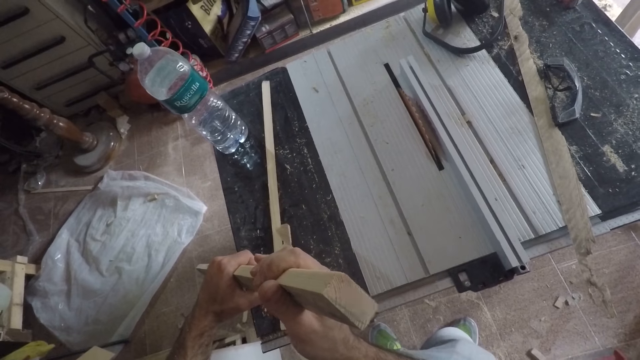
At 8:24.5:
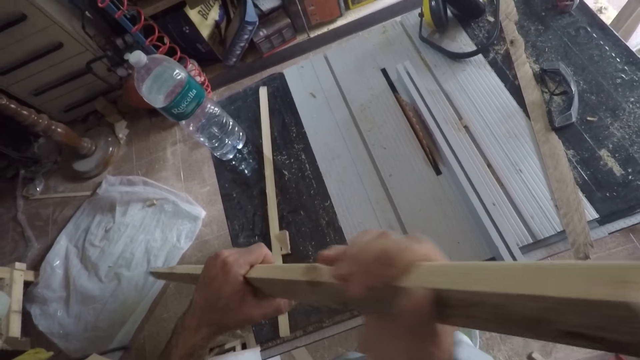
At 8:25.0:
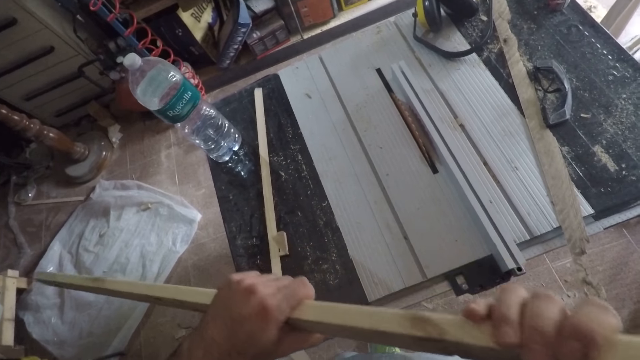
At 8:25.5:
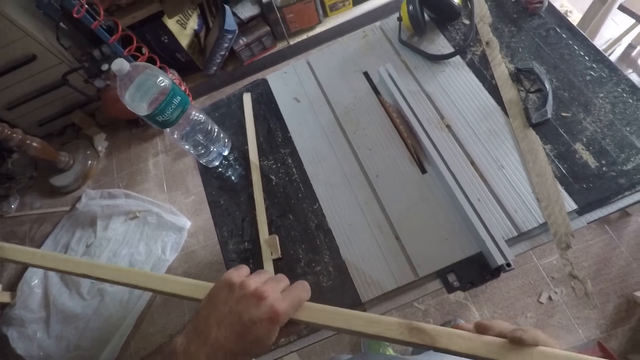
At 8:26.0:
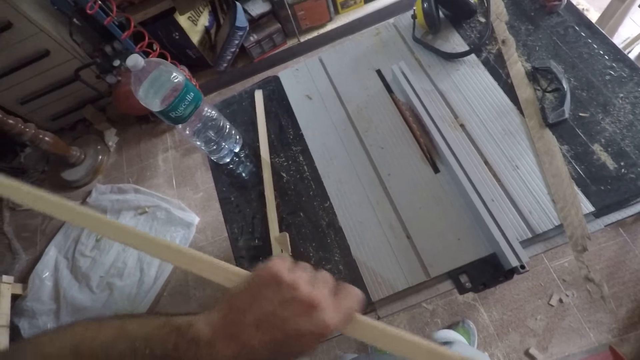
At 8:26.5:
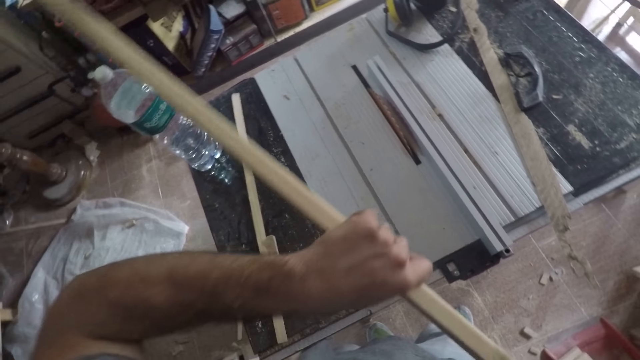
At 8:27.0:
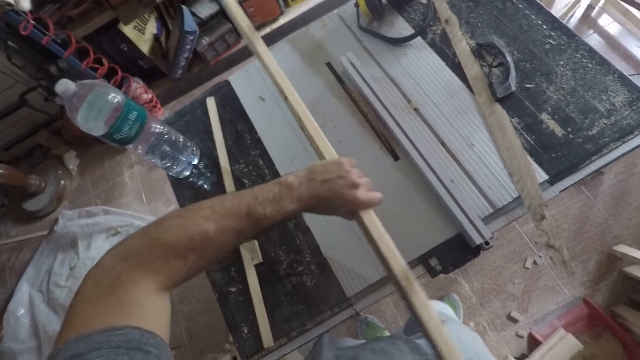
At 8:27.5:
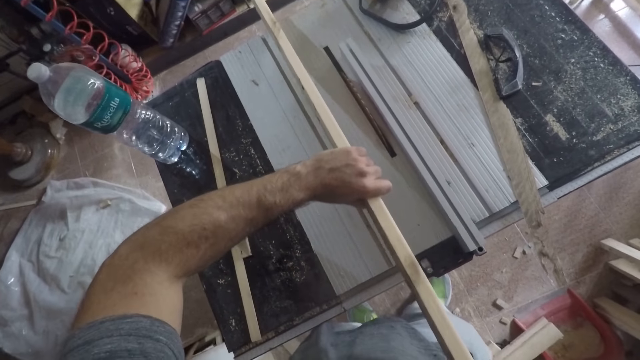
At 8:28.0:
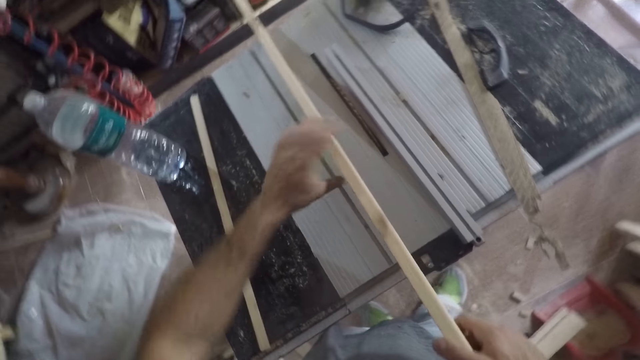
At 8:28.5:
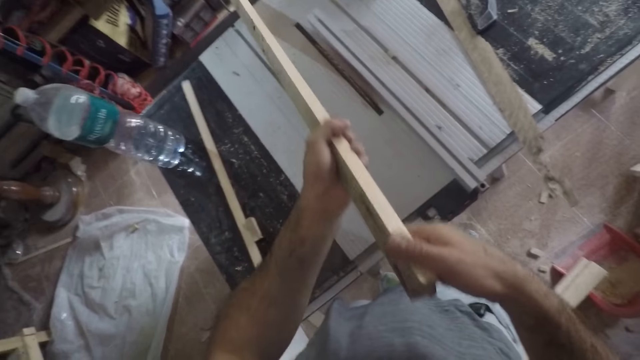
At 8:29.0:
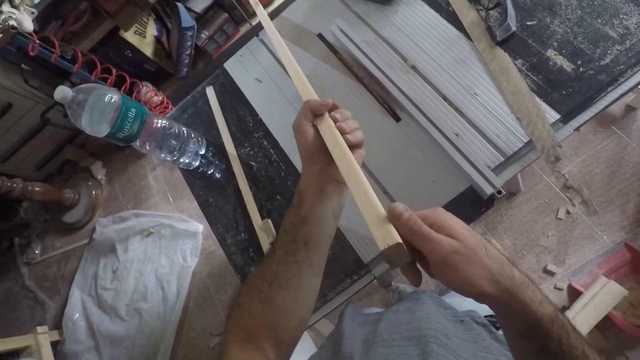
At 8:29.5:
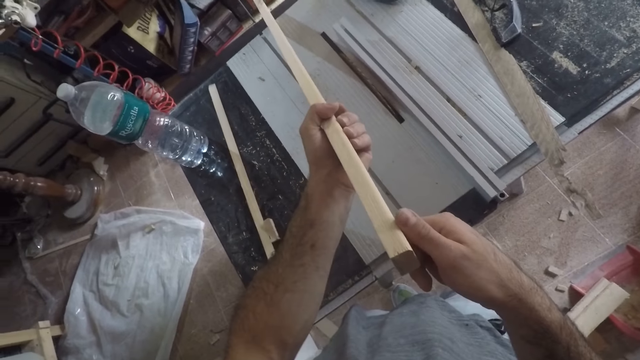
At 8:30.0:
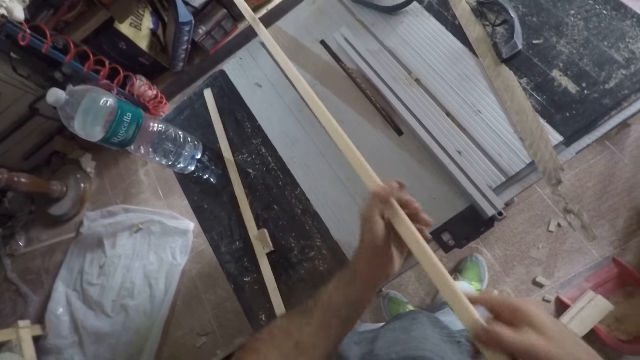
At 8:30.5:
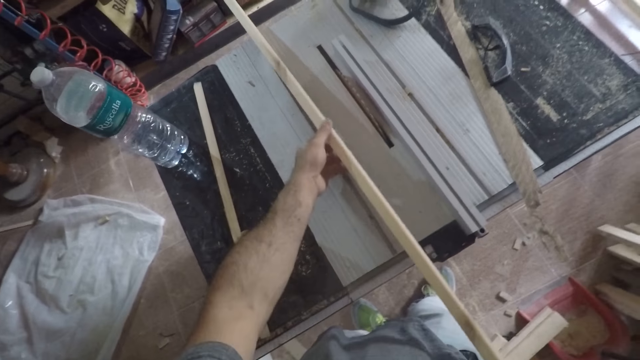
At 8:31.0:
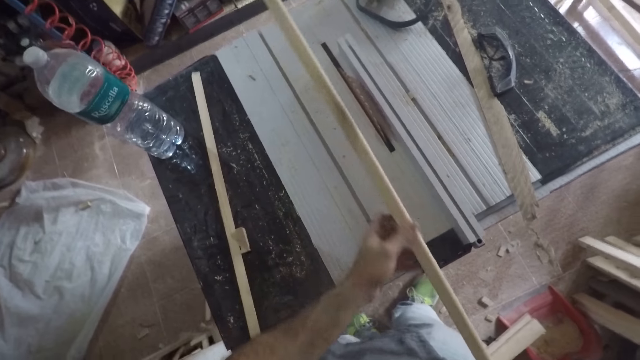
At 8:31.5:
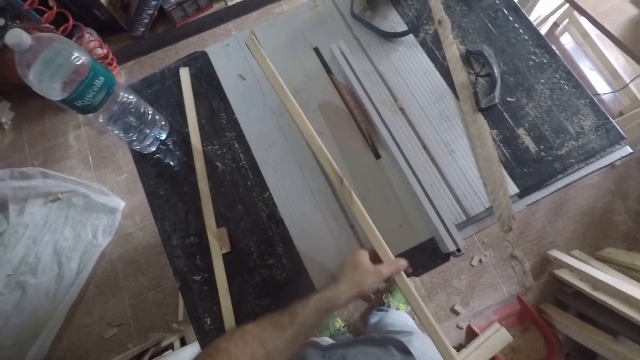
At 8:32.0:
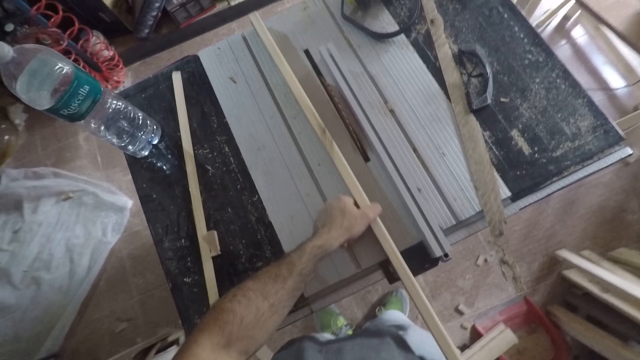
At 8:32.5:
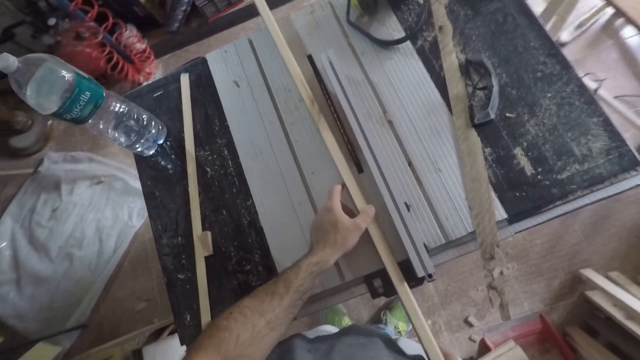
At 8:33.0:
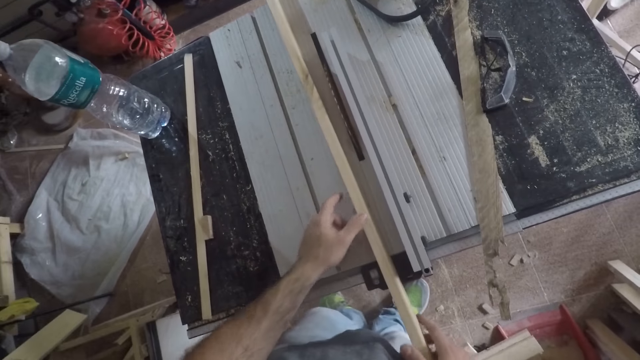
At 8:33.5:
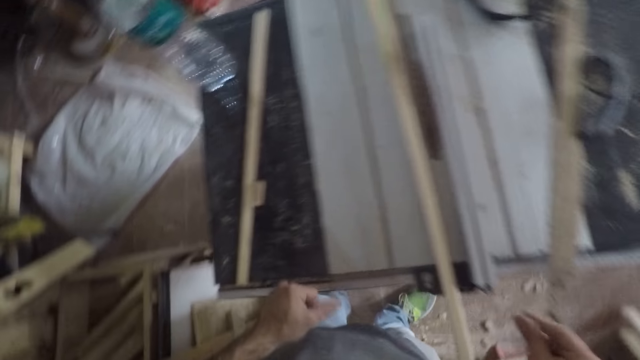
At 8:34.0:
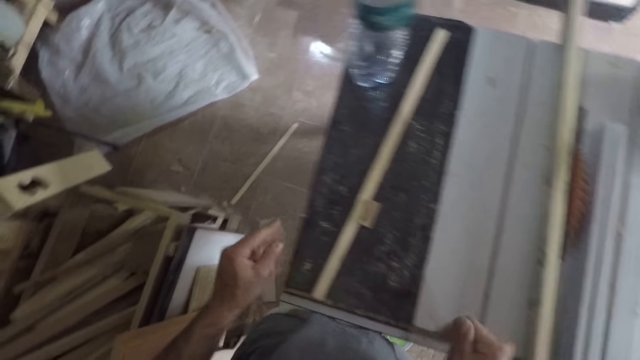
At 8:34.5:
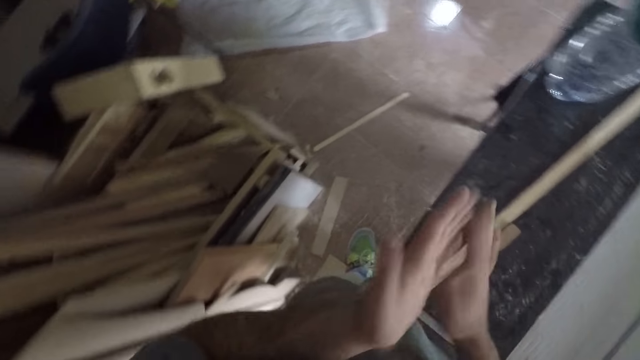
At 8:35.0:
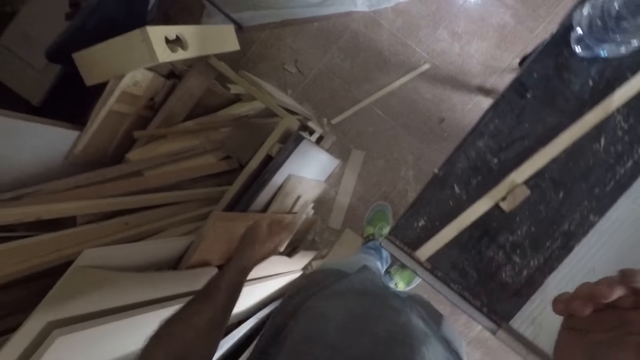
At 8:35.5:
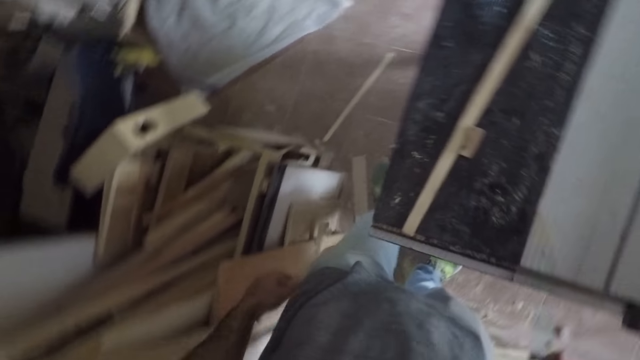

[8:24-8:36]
The camera wearer turns the wood piece or timber. He lifts up the timber. He puts the timber on the table saw. He touches the wood piece with a tool. He inspects the timber. He withdraws the wood piece from the tool. He lifts up the timber. He places the wood piece on the table saw. He moves away. He turns around. He dusts his hands. He rubs the hands.
